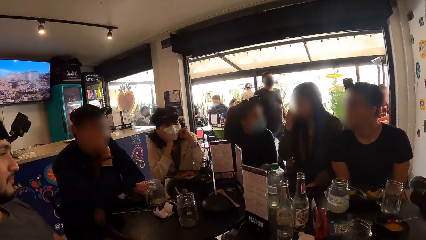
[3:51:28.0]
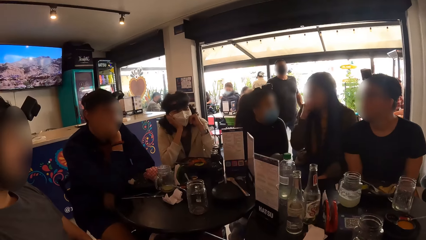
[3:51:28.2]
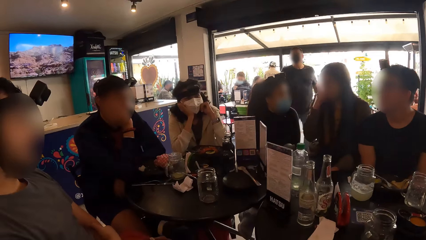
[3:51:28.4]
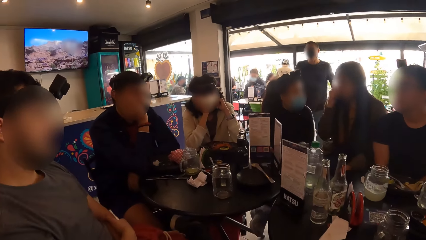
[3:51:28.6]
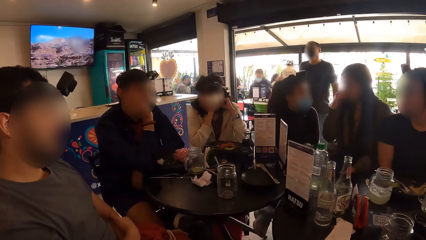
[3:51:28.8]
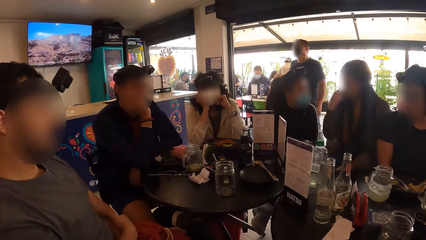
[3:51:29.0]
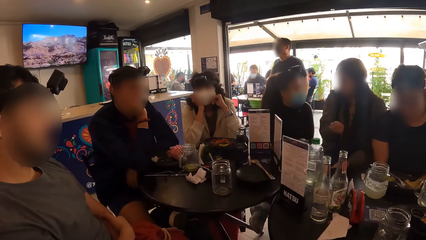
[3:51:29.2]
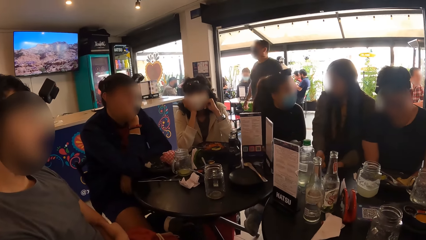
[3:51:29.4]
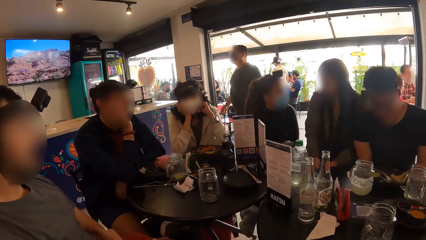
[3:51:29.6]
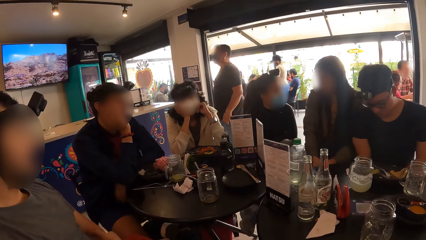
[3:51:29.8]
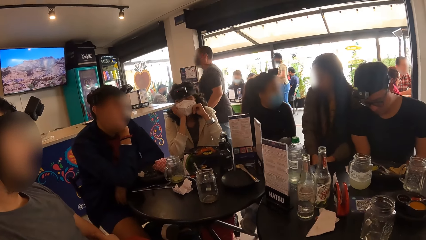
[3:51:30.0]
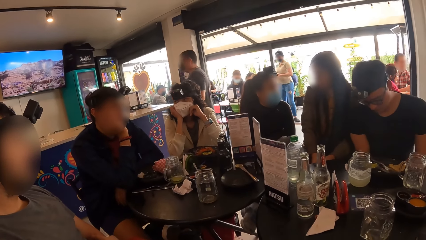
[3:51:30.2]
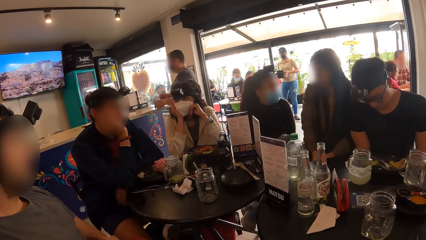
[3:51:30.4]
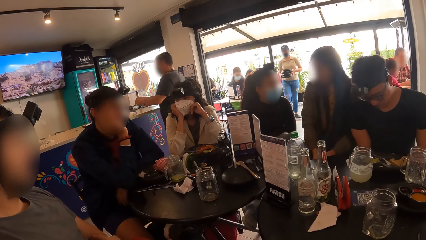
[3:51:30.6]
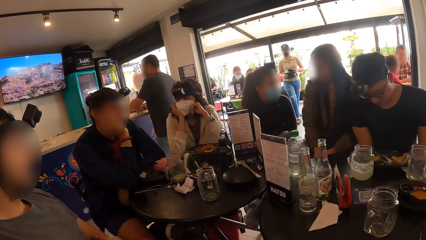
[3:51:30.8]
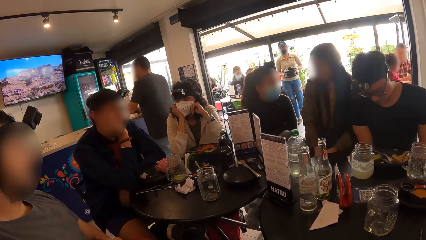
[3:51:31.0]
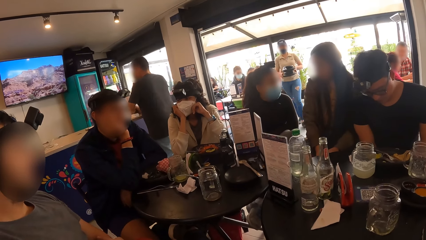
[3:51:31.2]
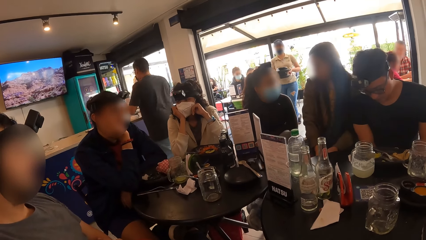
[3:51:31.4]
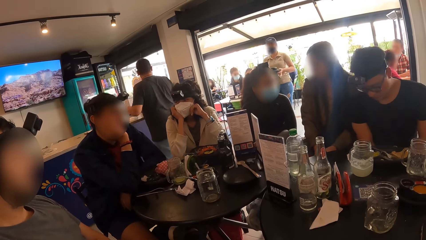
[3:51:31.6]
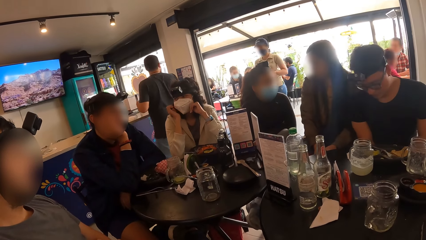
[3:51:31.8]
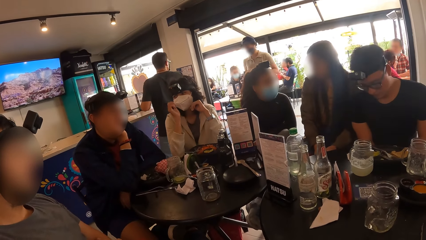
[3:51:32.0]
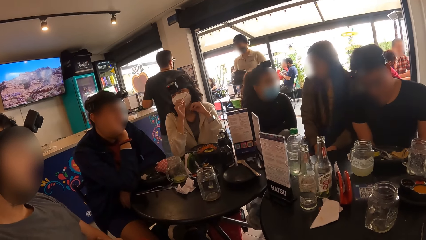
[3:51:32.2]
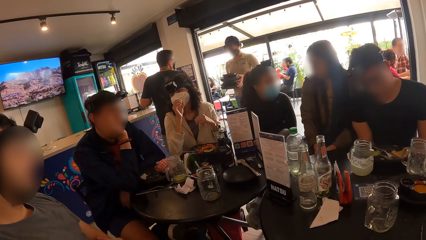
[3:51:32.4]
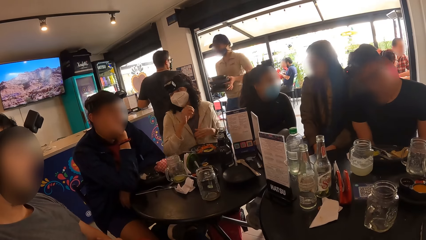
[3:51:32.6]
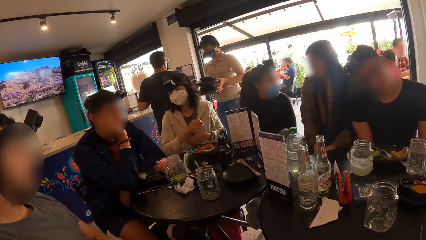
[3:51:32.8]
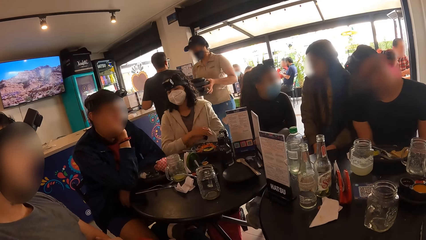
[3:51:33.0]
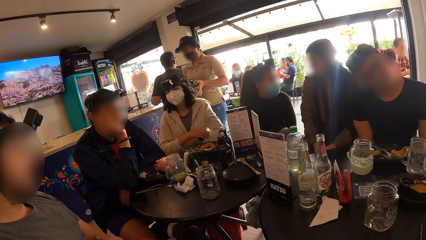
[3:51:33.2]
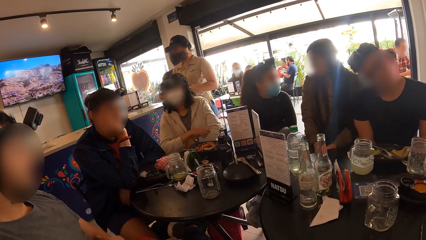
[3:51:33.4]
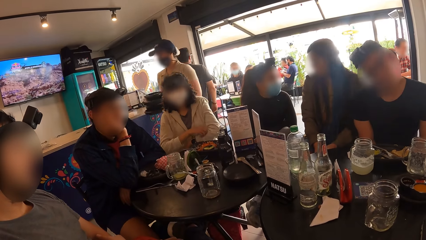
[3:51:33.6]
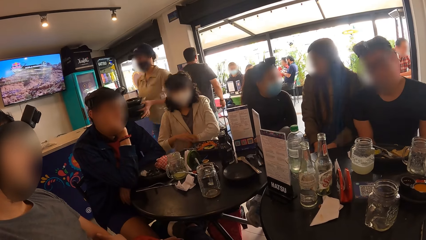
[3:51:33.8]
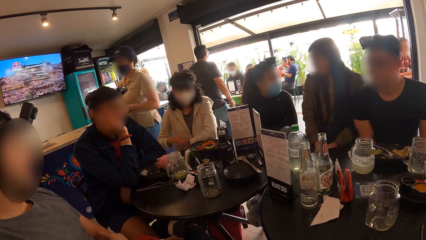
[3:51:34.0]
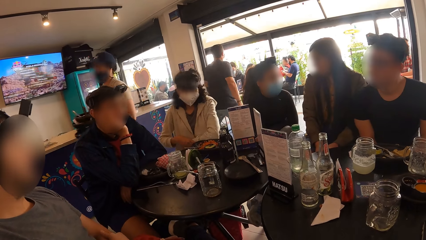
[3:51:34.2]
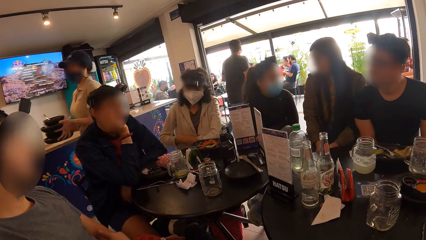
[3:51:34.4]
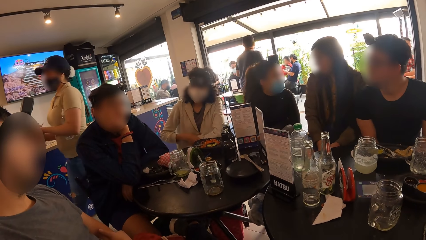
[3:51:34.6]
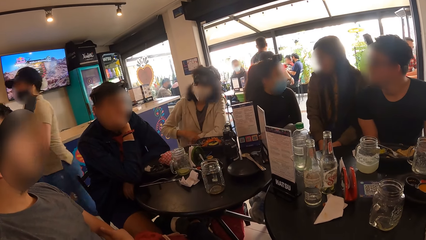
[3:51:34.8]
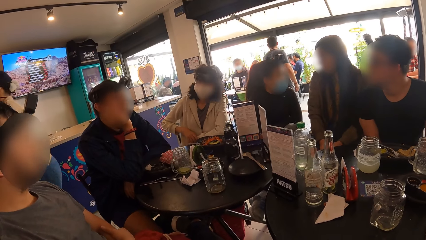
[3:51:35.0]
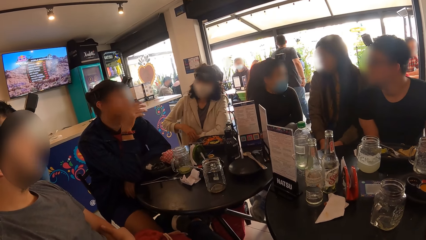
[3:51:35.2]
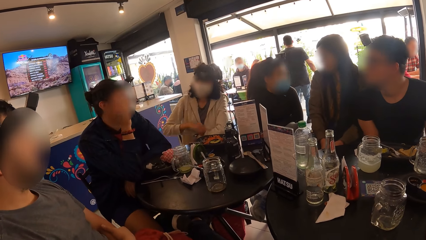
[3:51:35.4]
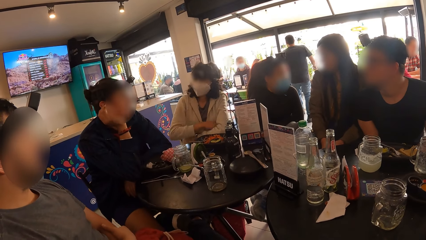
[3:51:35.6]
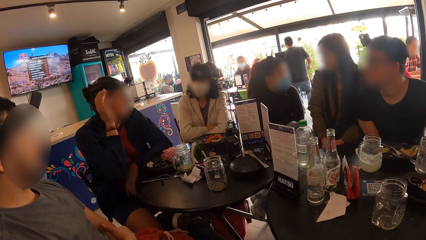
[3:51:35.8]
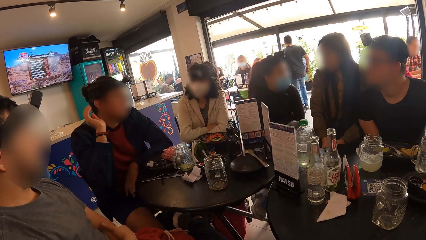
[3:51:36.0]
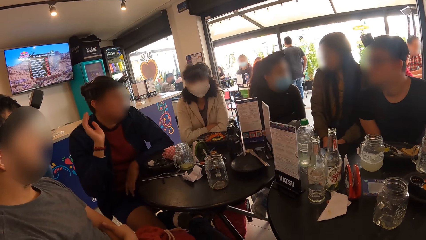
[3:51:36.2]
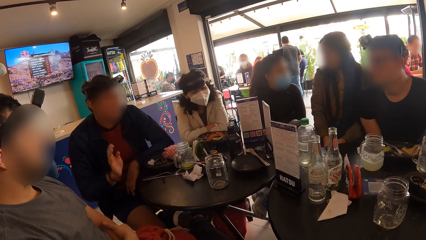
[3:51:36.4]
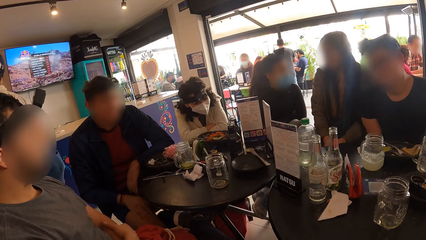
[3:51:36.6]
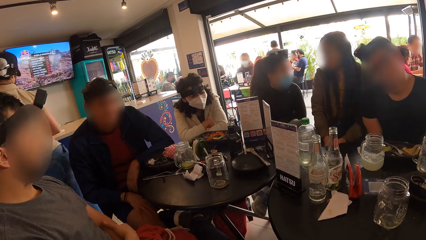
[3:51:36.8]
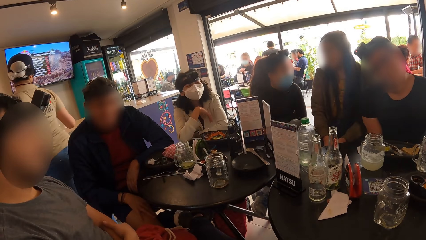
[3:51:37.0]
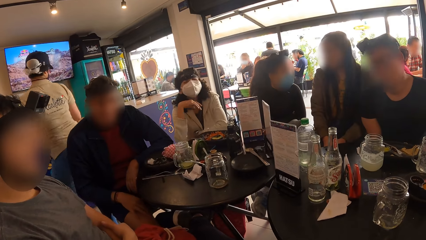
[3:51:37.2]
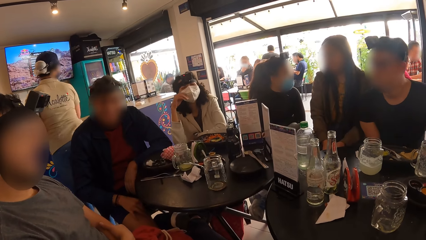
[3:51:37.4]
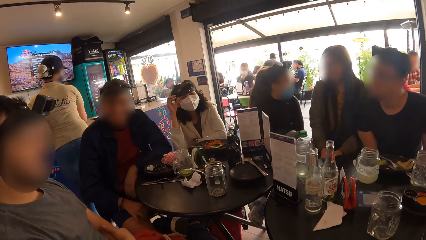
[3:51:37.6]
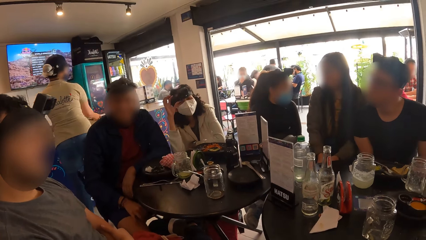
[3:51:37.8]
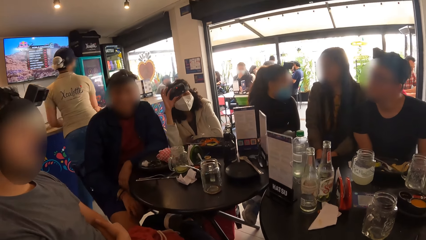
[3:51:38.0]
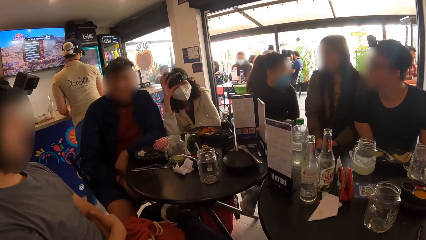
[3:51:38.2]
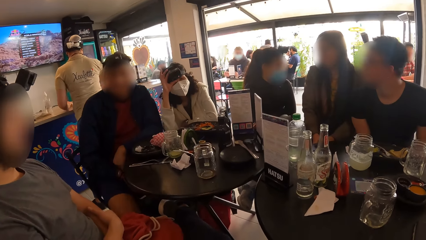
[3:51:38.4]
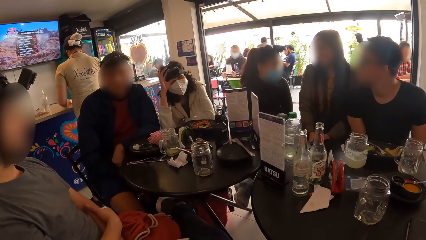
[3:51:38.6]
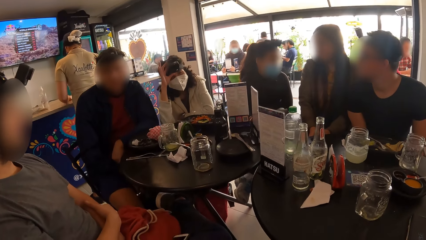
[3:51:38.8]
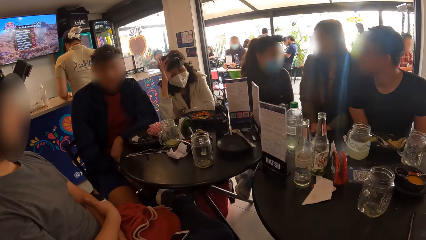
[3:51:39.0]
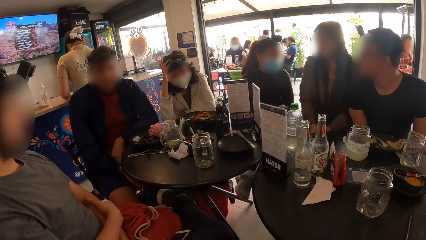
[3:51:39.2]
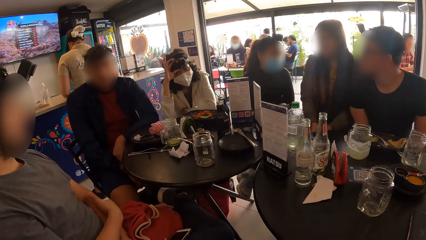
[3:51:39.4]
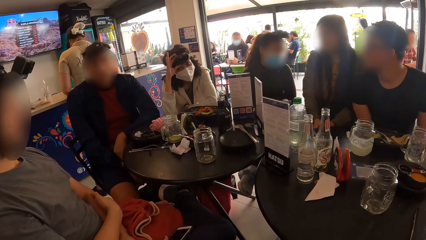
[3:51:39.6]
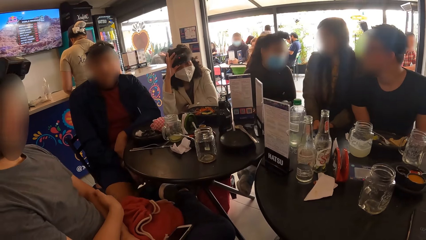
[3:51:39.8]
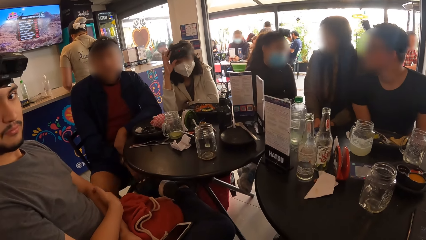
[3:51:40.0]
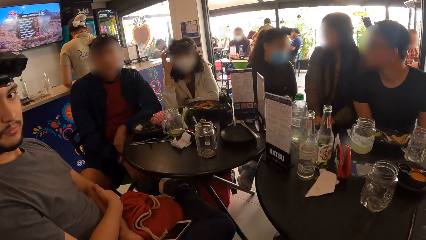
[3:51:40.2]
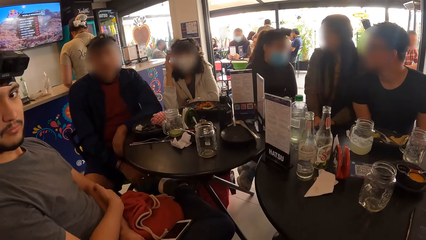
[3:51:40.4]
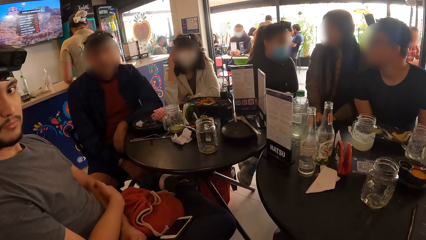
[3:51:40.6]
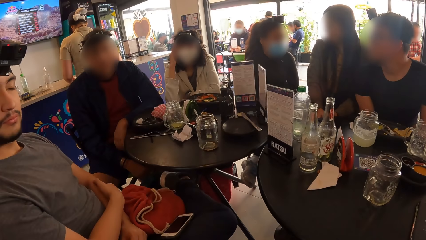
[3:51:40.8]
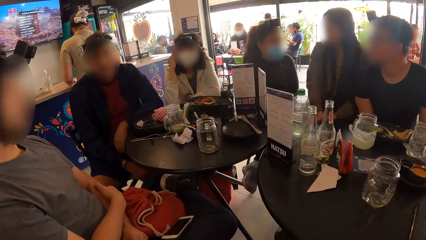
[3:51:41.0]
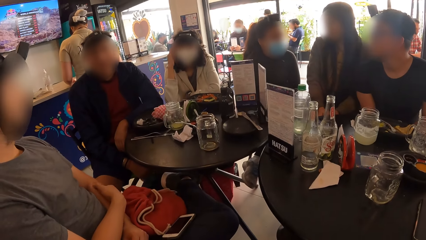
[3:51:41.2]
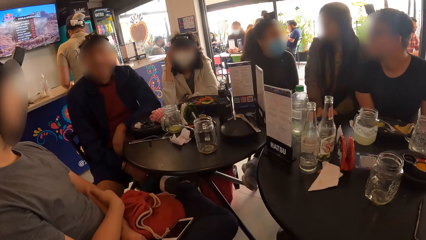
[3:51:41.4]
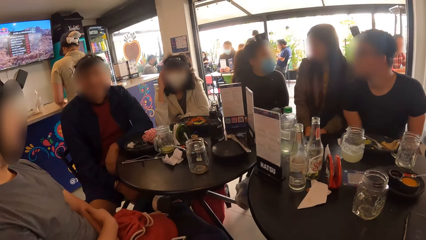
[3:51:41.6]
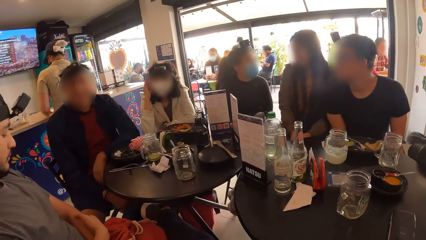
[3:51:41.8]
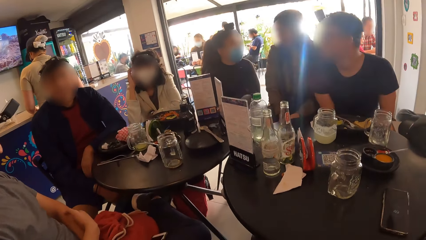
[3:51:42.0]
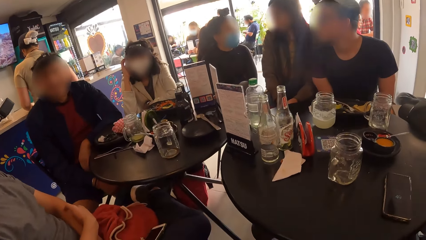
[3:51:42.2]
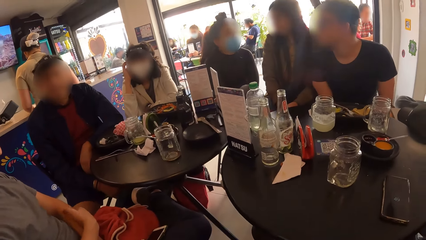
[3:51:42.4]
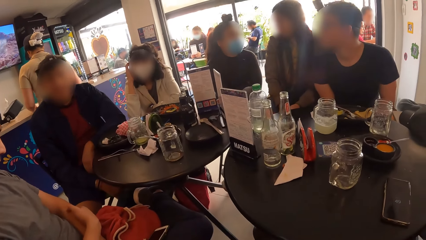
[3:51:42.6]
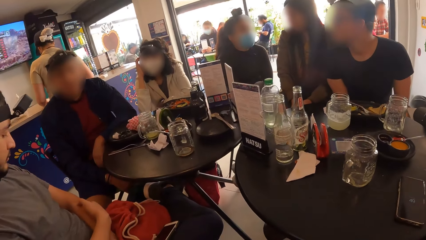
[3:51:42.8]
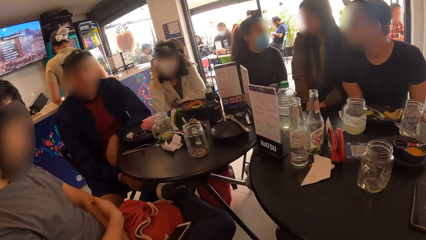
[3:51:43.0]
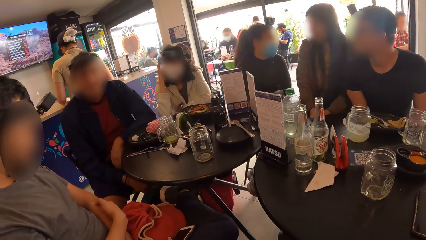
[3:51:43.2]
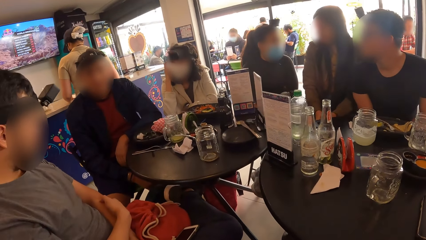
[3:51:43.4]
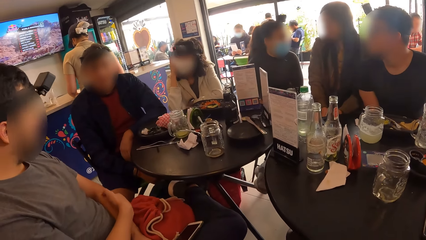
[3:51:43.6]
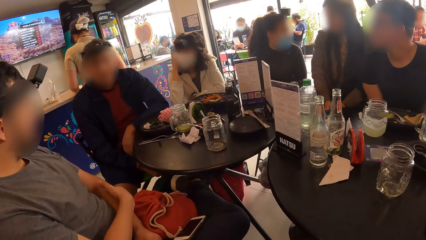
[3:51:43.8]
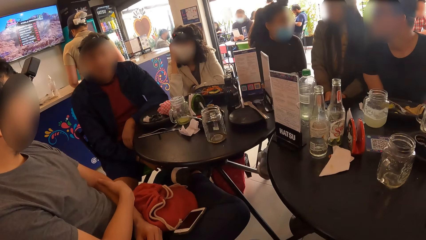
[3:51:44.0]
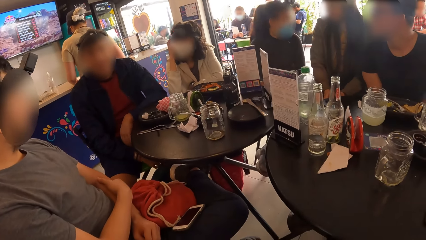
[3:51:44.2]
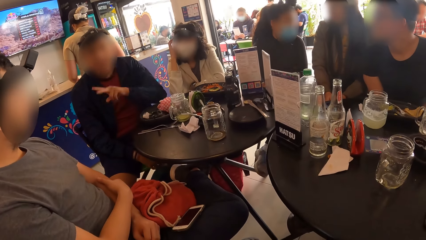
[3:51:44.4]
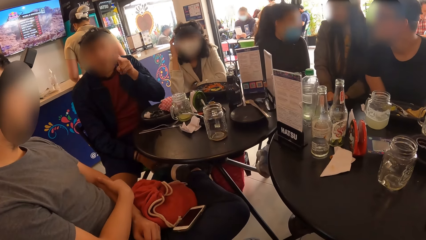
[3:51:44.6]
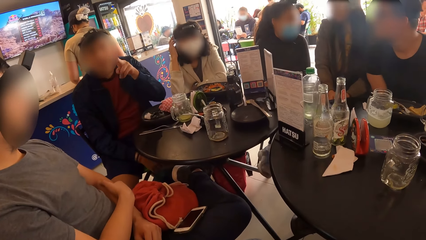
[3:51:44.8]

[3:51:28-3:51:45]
The camera wearer listens to and interacts with men and ladies. A man interacts with the camera wearer.
